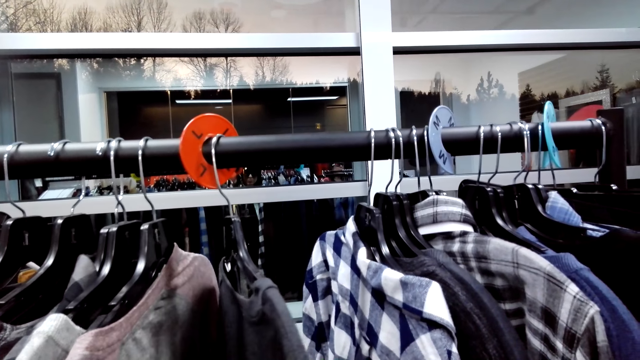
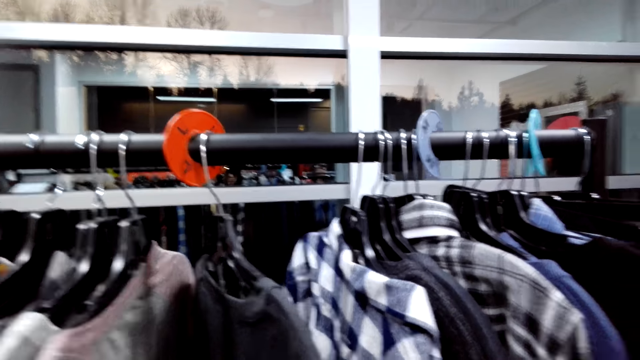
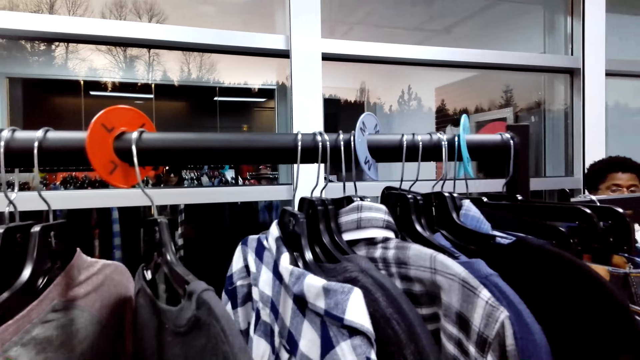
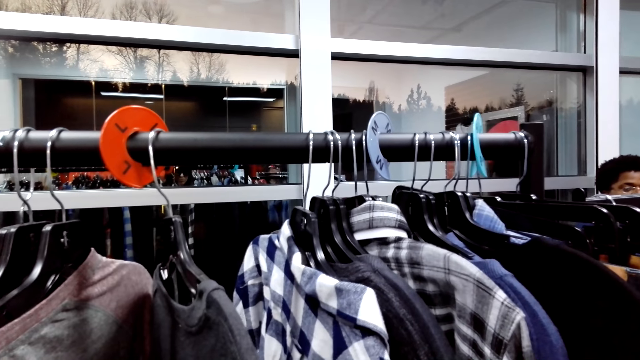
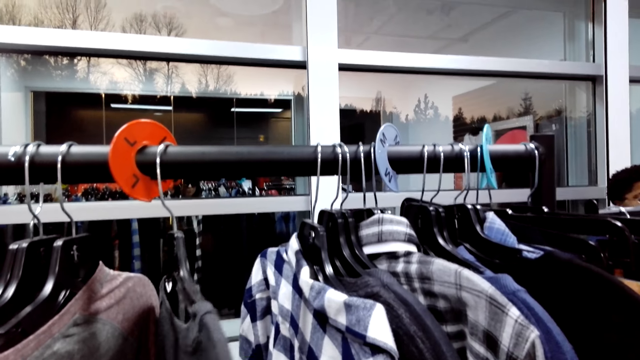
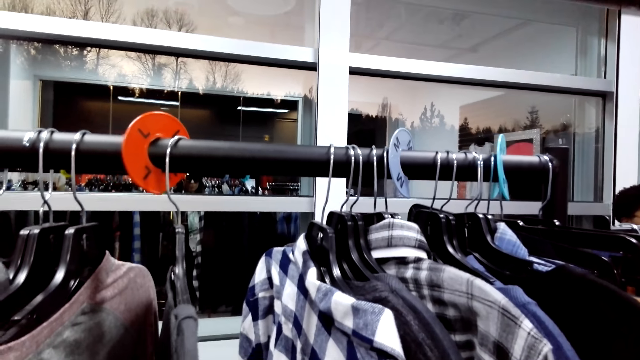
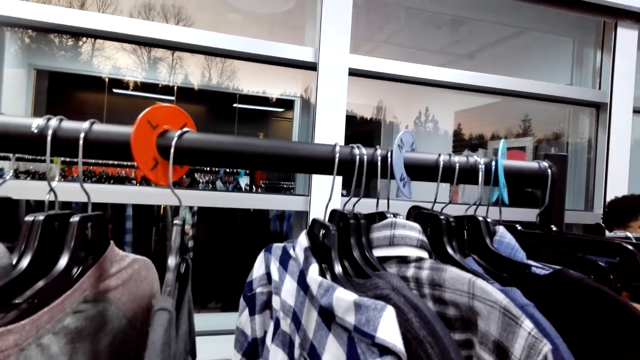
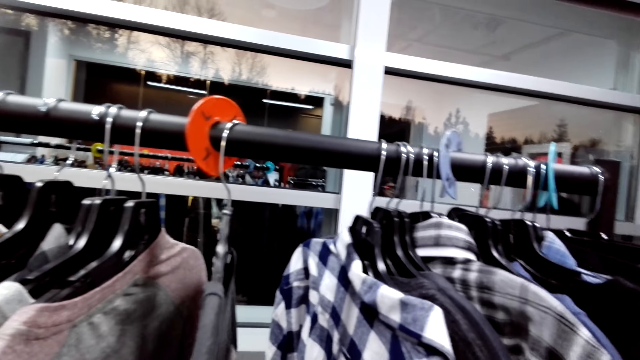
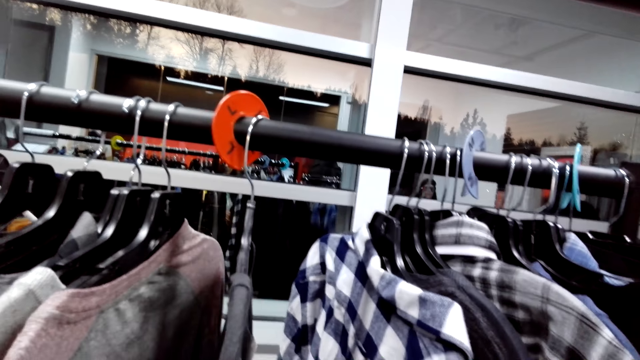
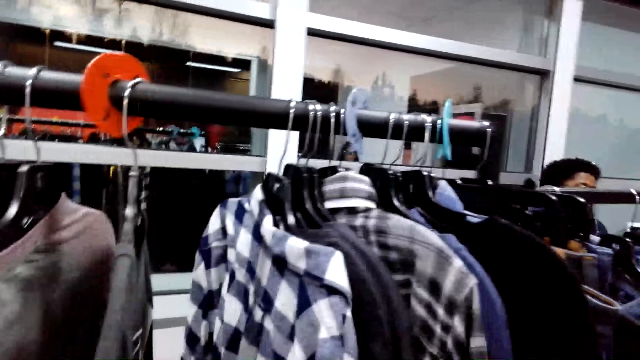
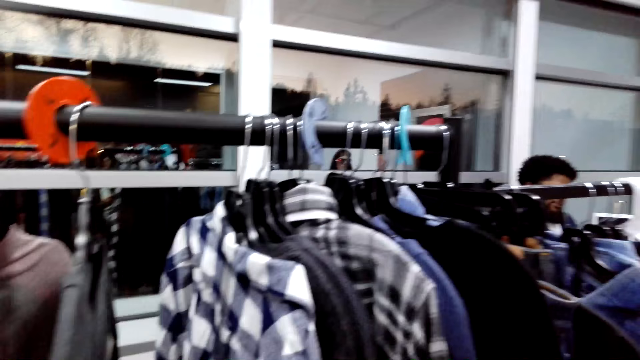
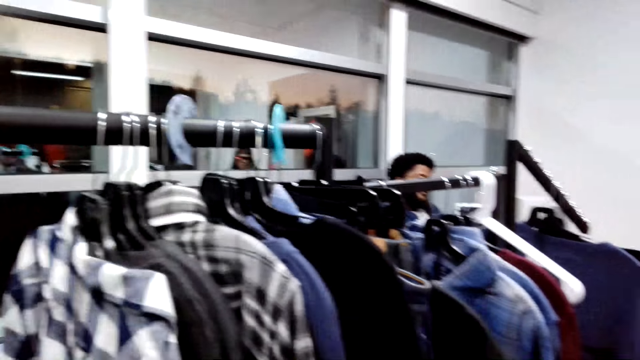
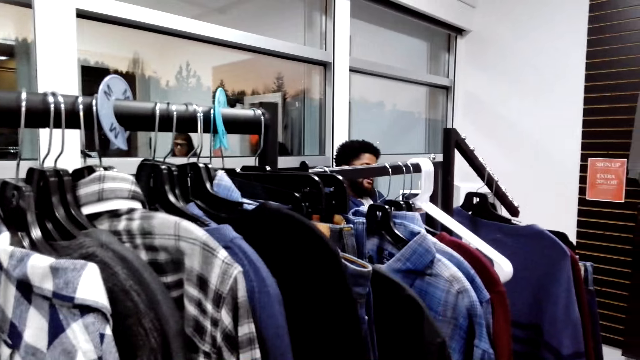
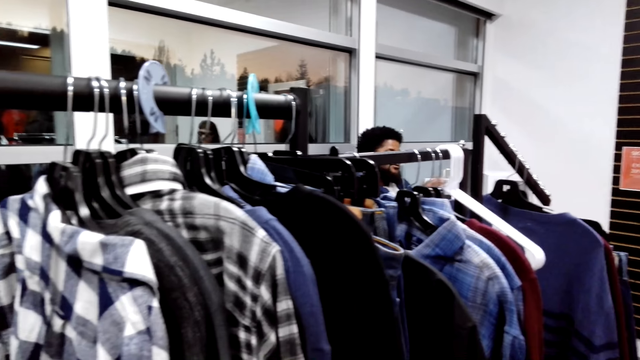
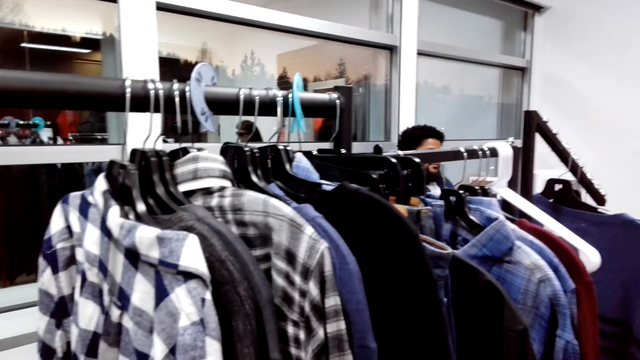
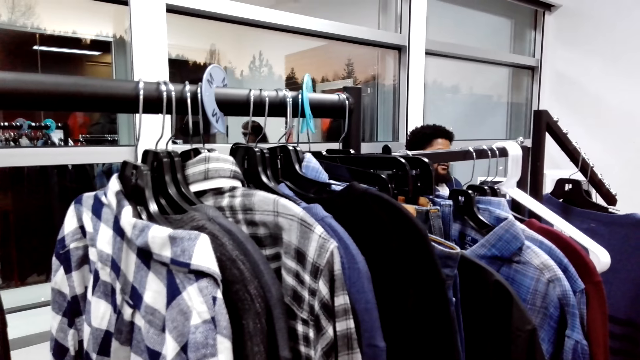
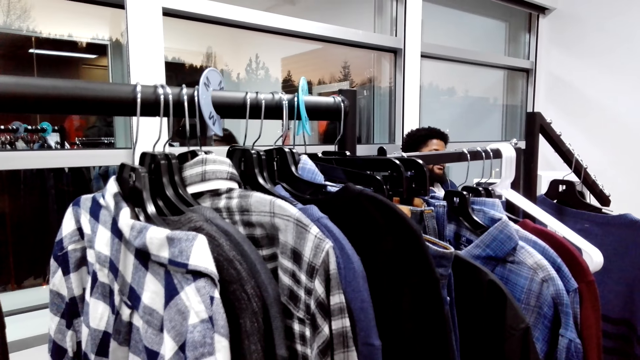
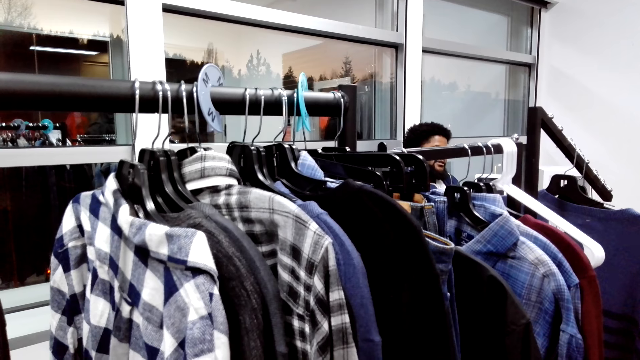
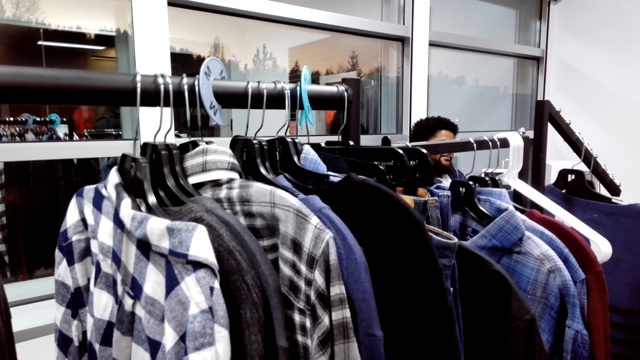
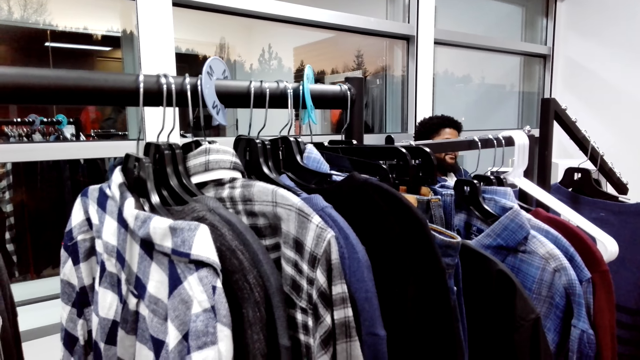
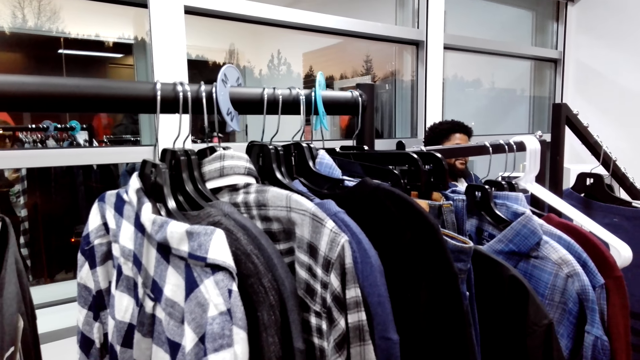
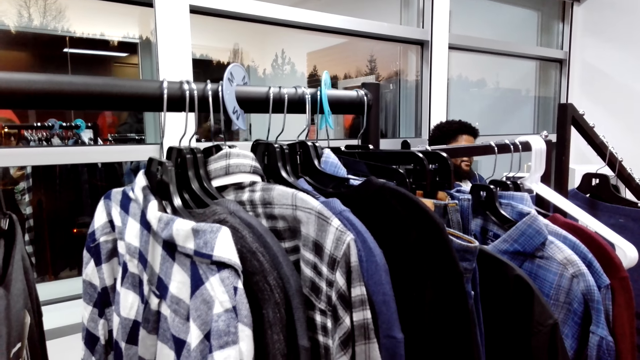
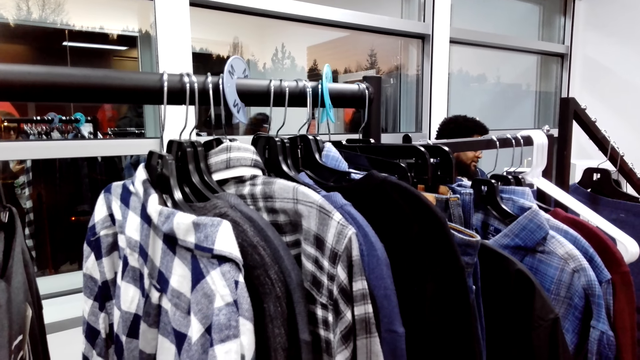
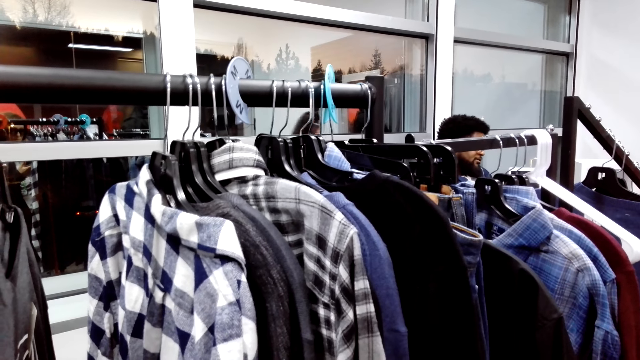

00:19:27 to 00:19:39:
The camera wearer looks around.

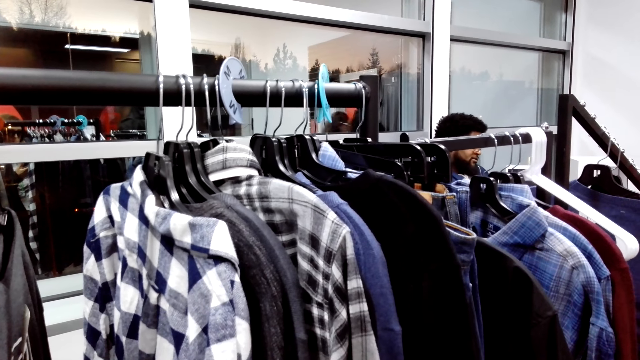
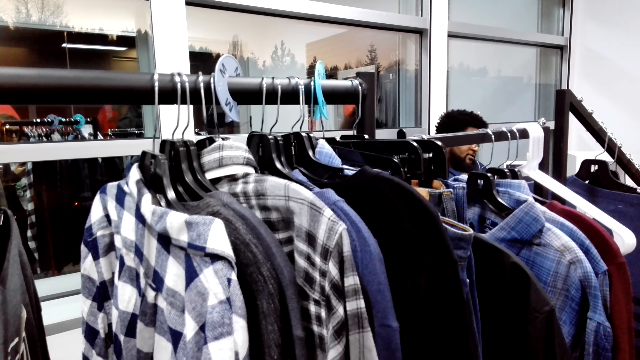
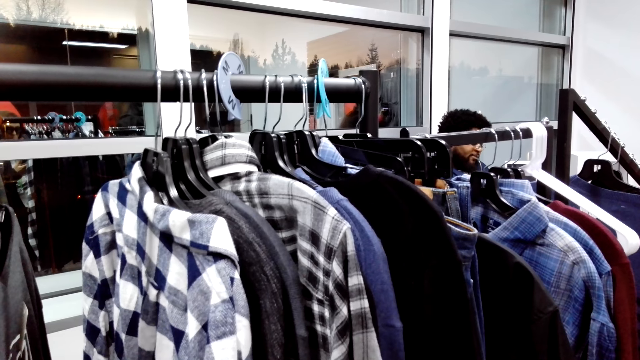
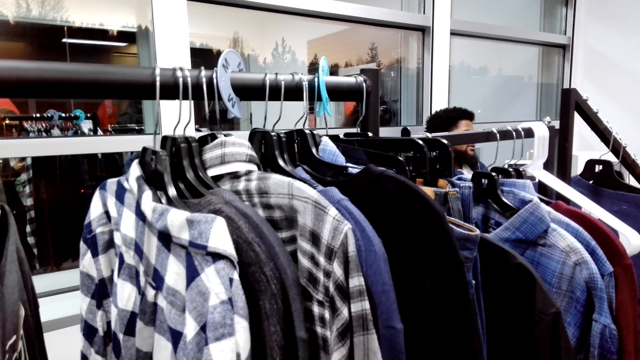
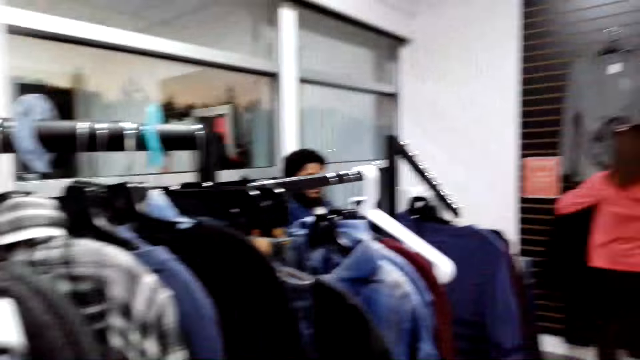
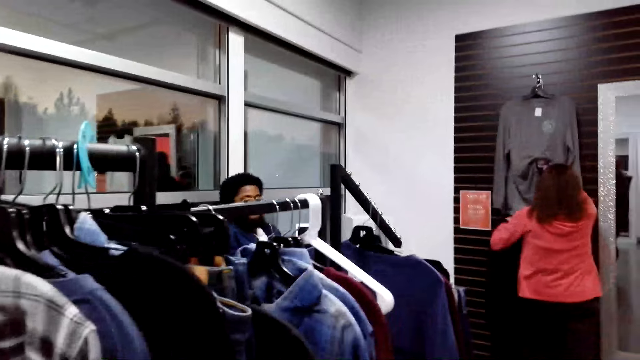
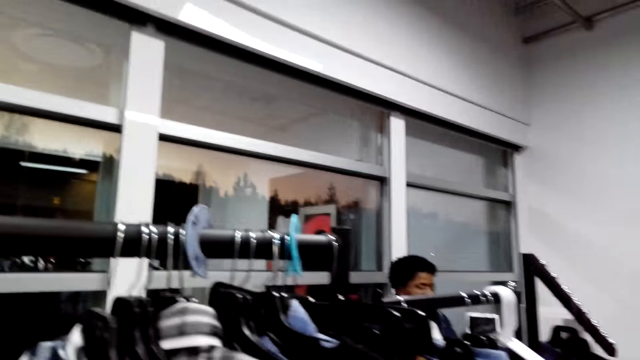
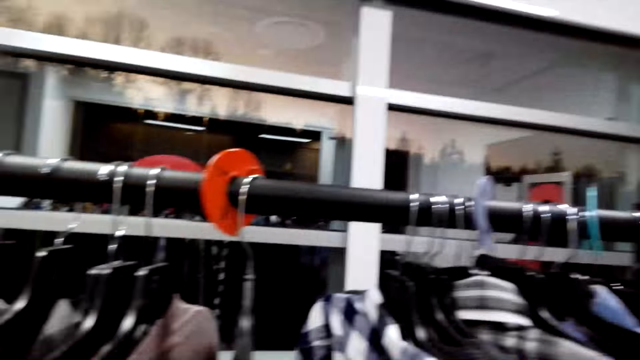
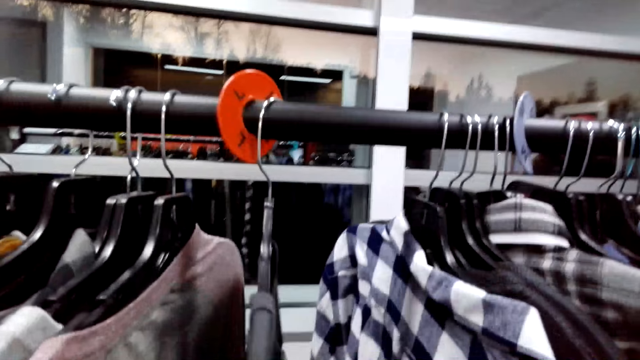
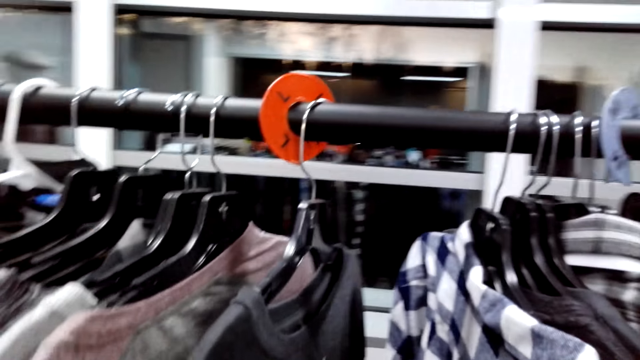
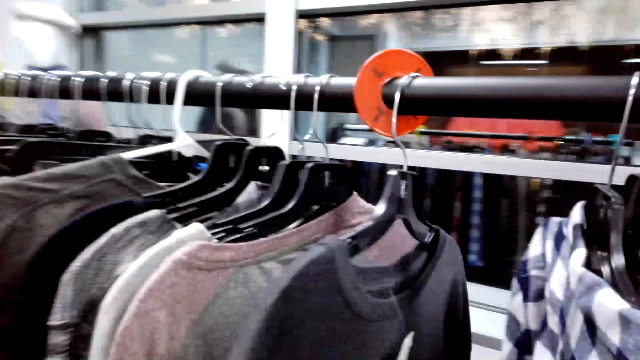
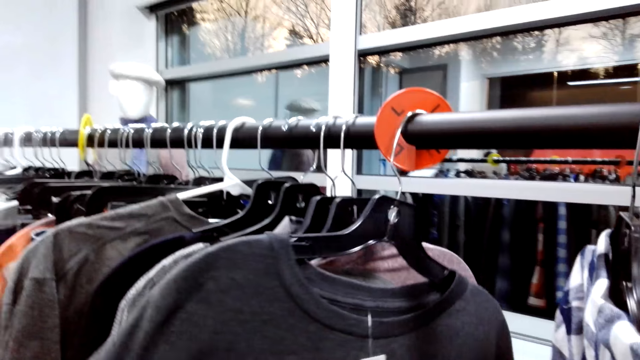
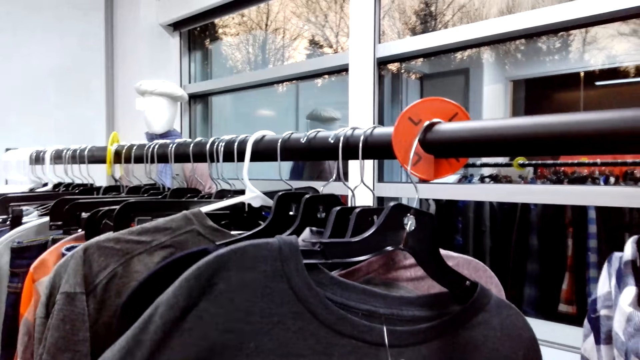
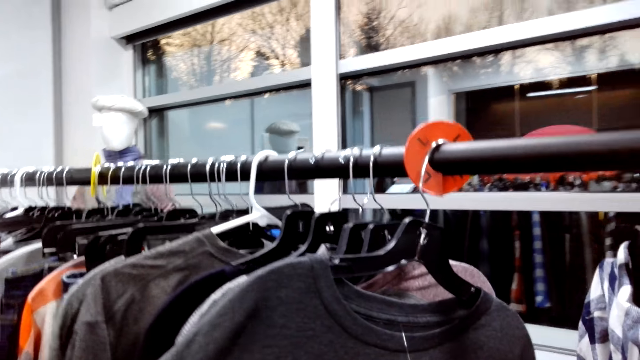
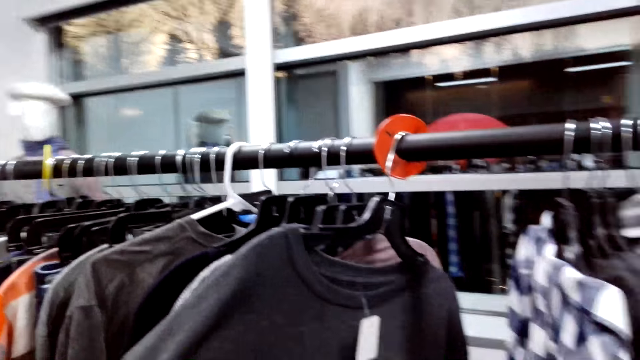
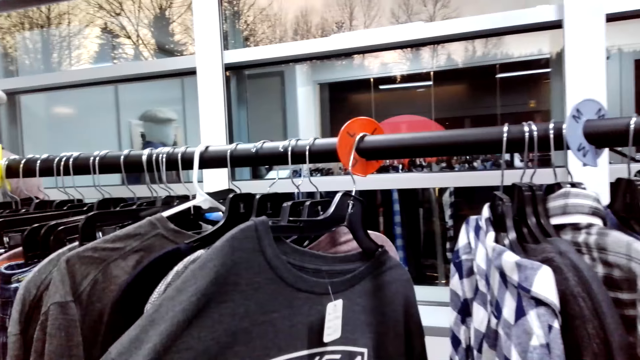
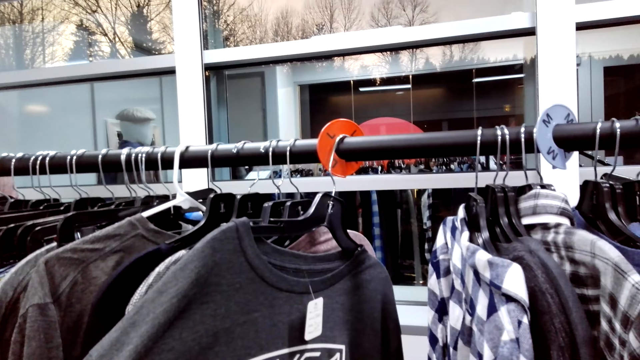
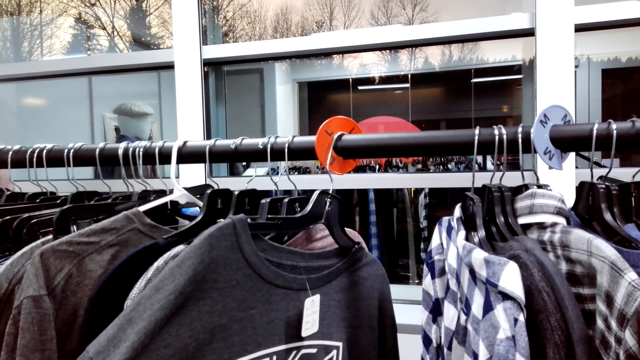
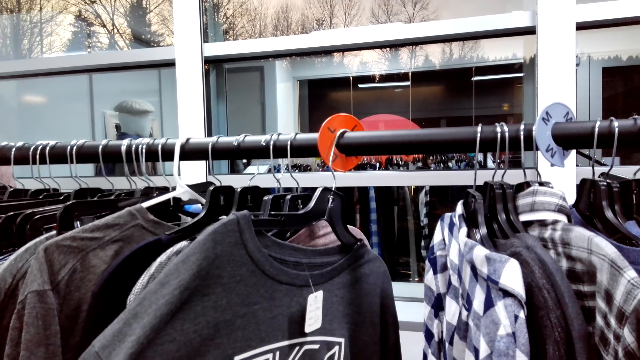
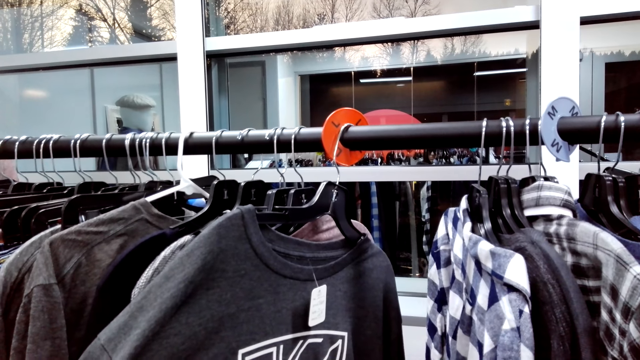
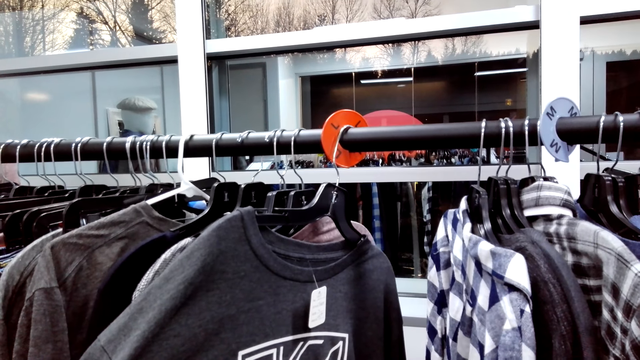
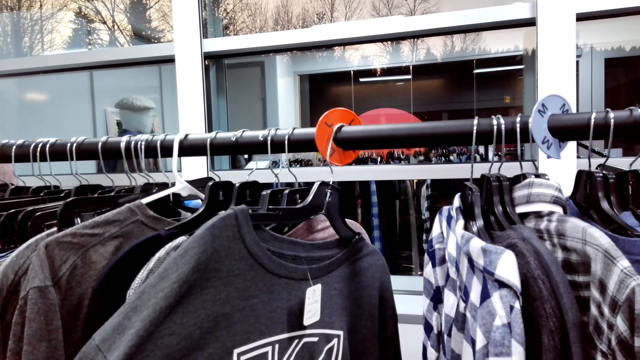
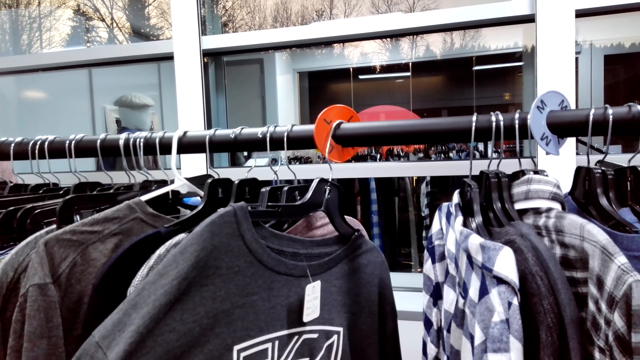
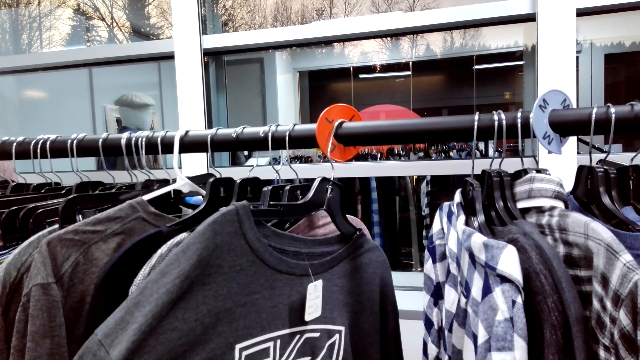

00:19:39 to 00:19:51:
The camera wearer checks the cloth. They converse with a female and a man.
